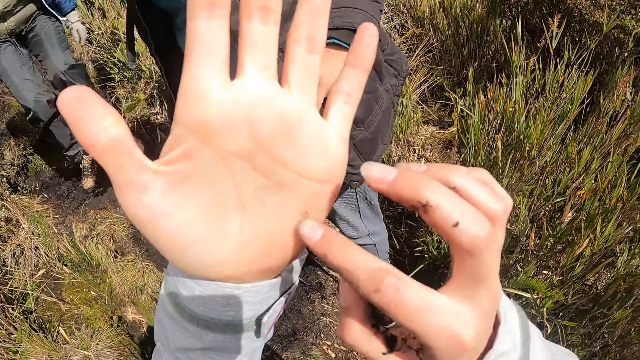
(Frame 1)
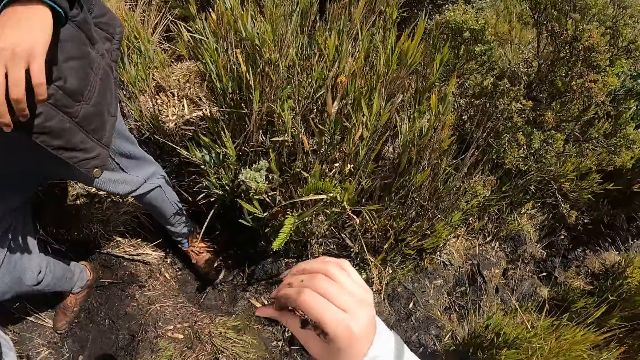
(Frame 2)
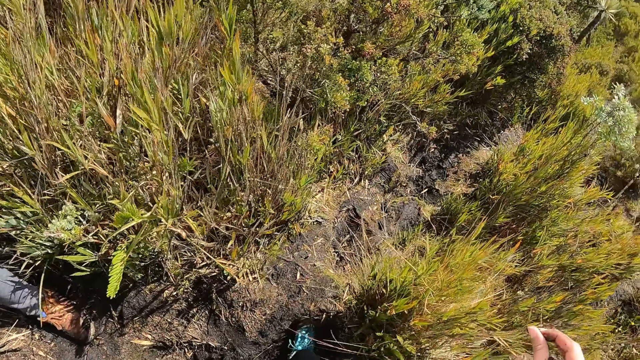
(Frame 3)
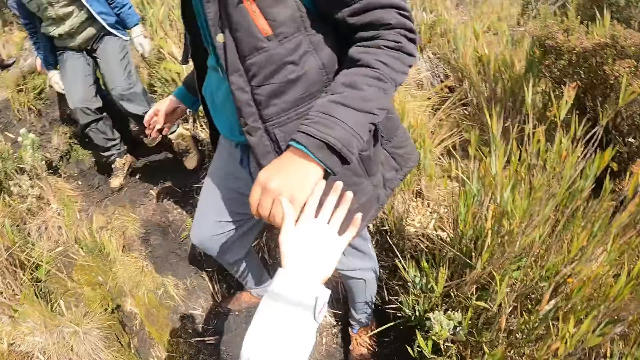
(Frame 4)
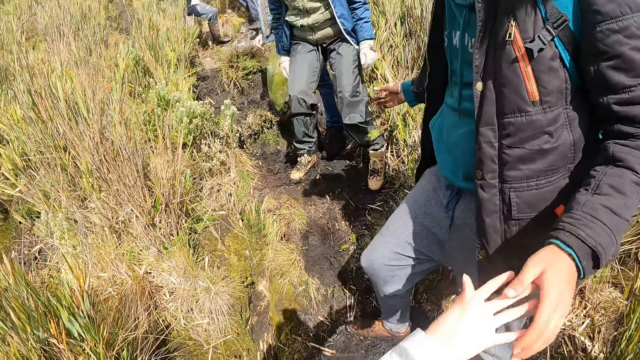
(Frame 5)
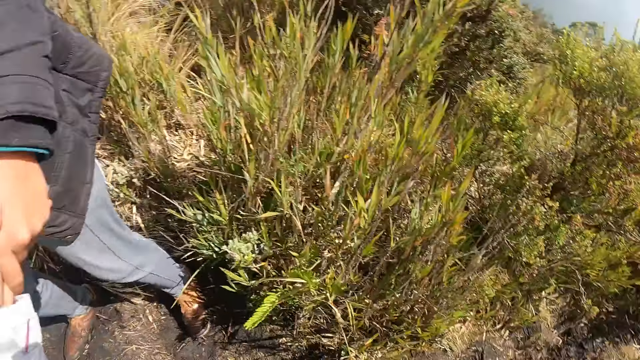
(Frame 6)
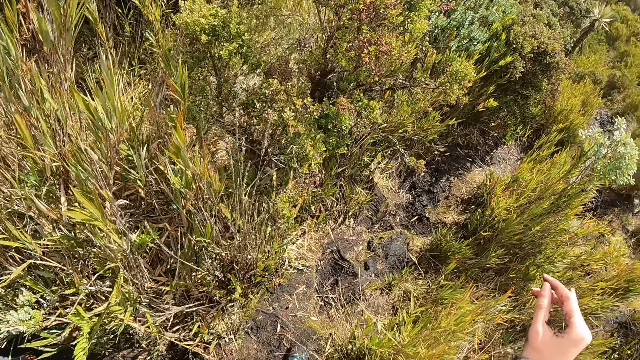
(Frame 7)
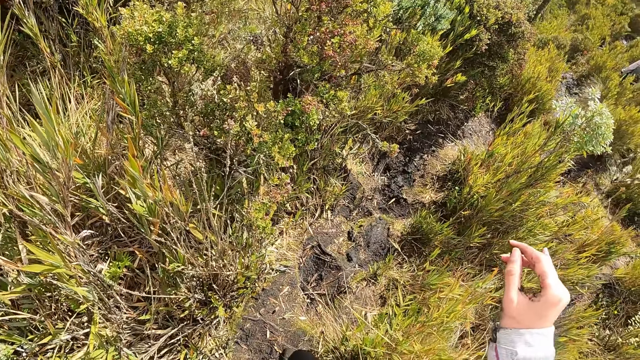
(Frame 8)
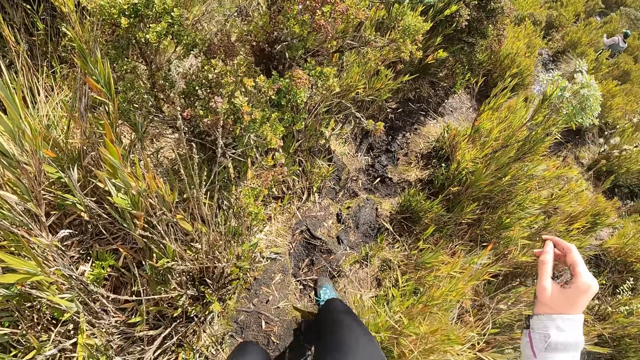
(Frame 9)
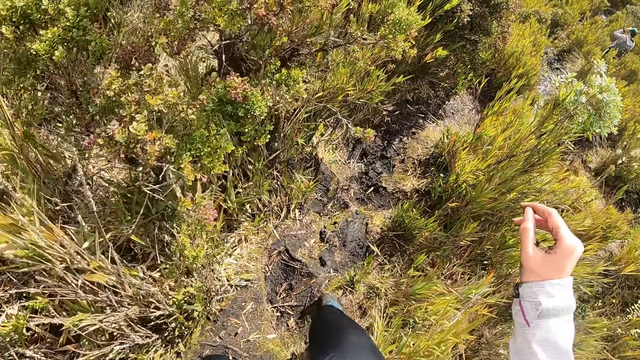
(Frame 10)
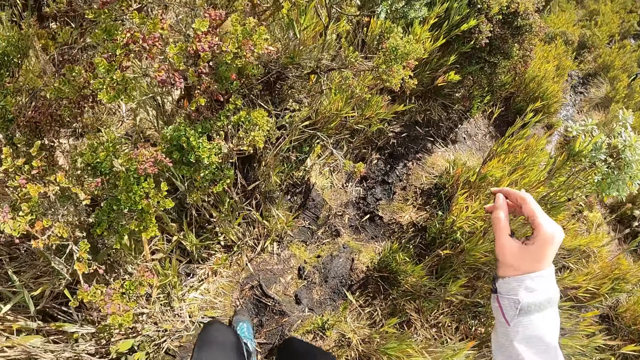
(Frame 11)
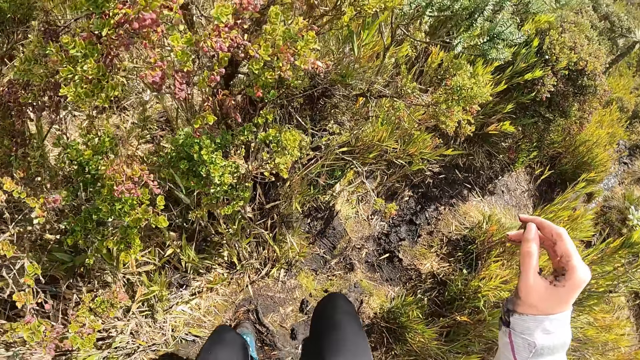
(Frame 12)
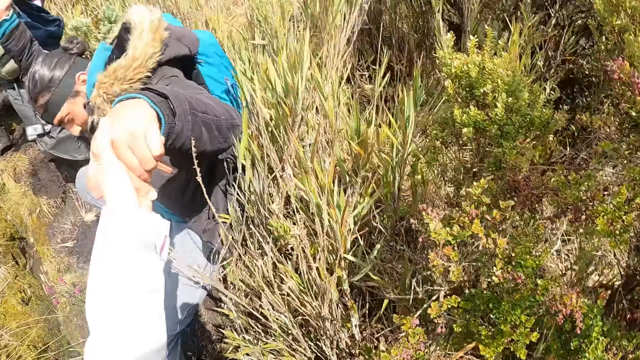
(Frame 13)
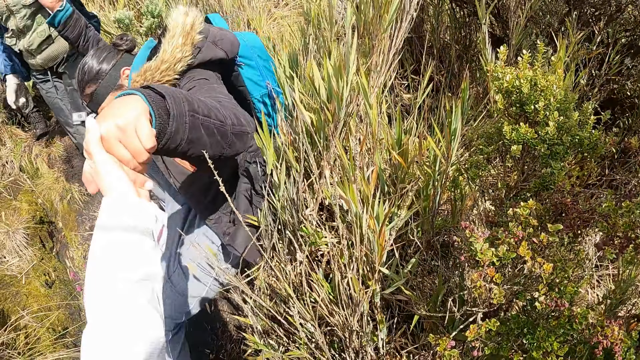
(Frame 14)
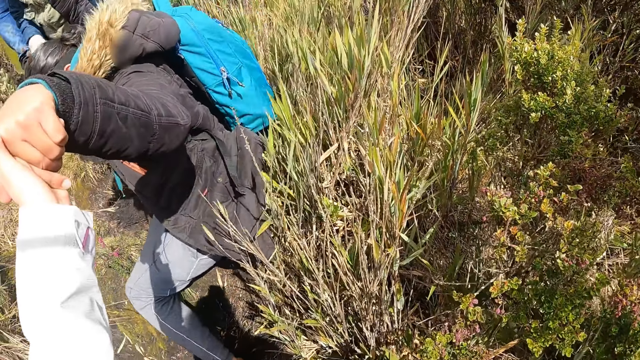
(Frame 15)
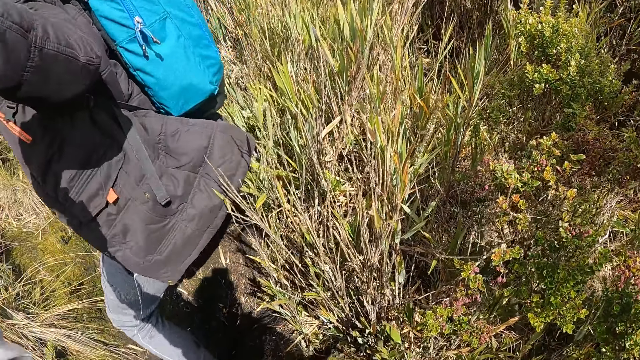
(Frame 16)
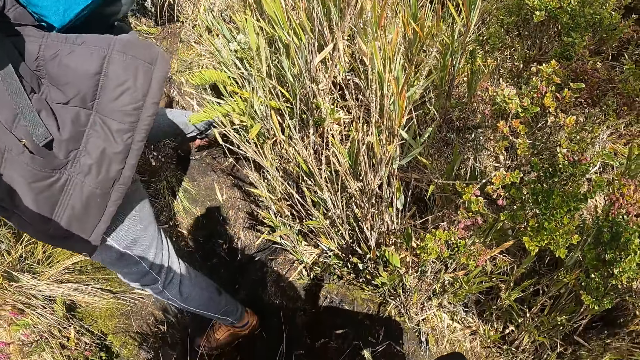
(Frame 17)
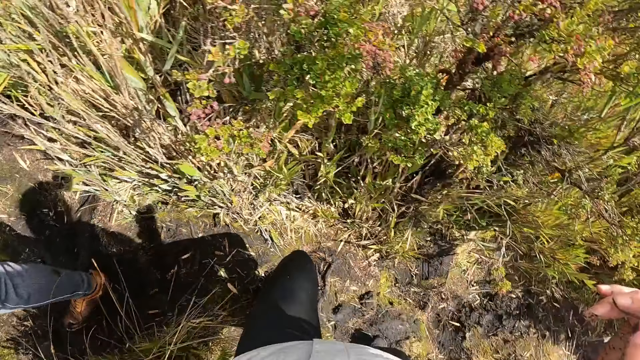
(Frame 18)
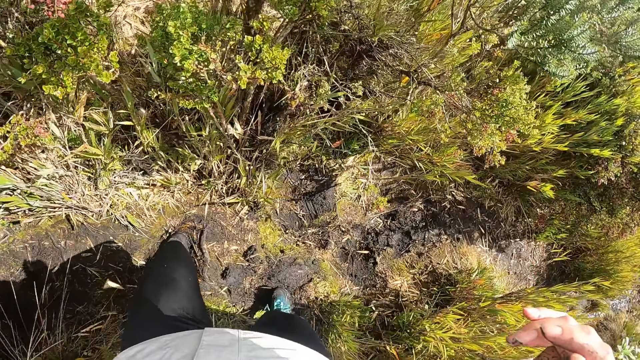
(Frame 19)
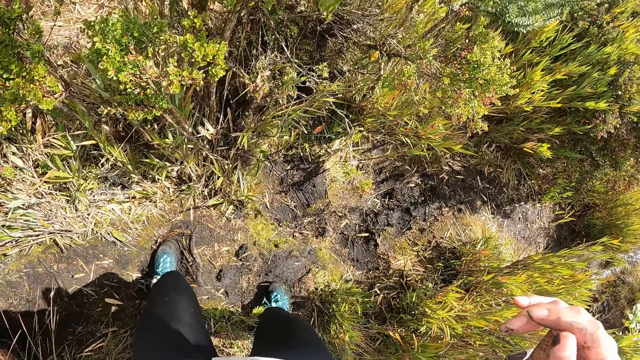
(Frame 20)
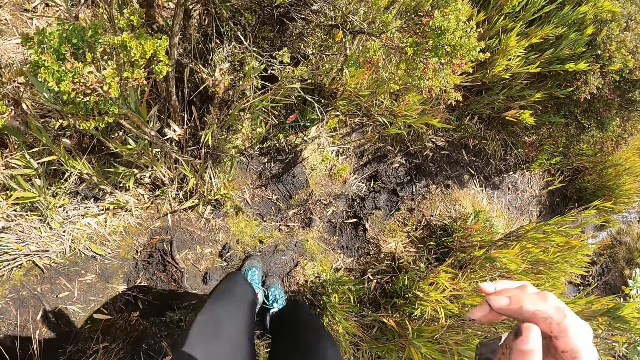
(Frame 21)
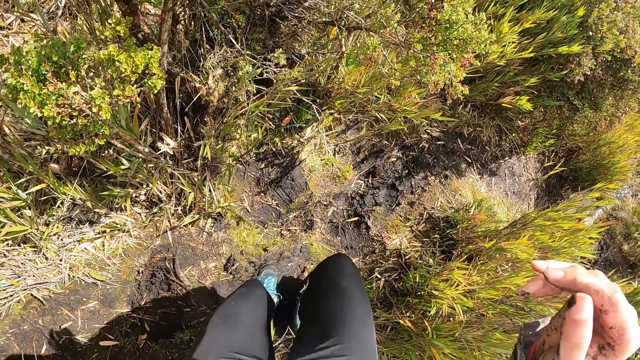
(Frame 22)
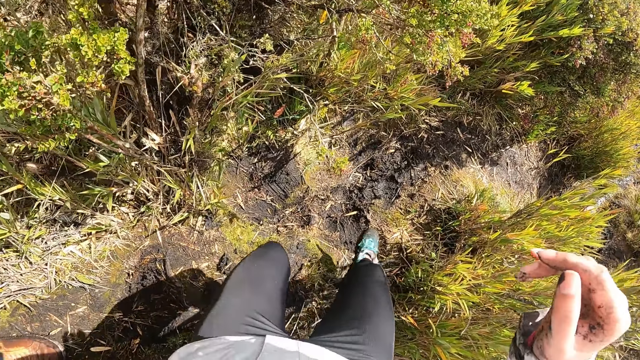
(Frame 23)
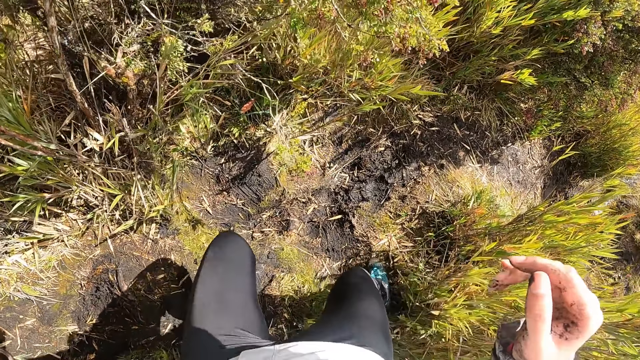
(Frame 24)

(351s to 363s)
The camera wearer grabs the man's left hand with her left hand. She walks.

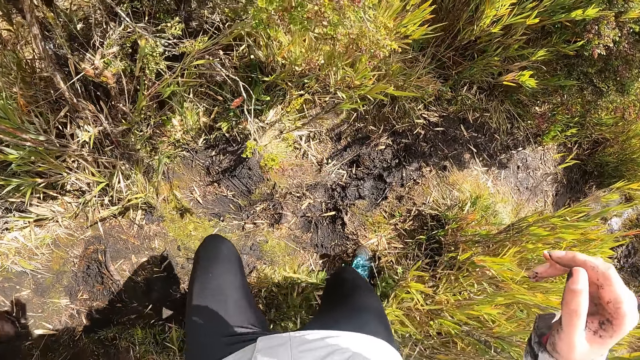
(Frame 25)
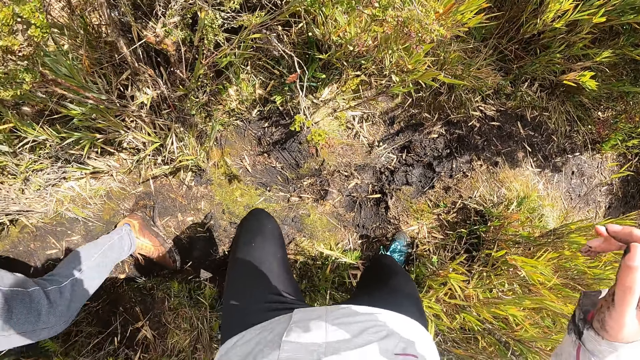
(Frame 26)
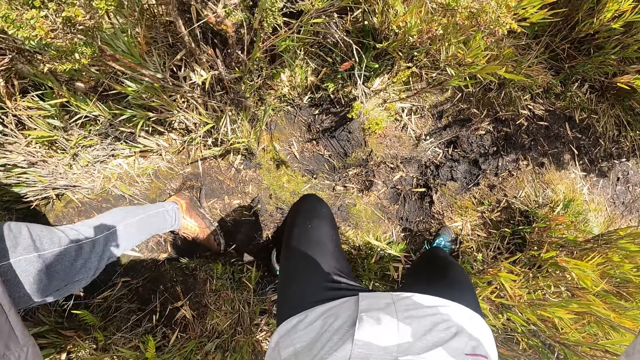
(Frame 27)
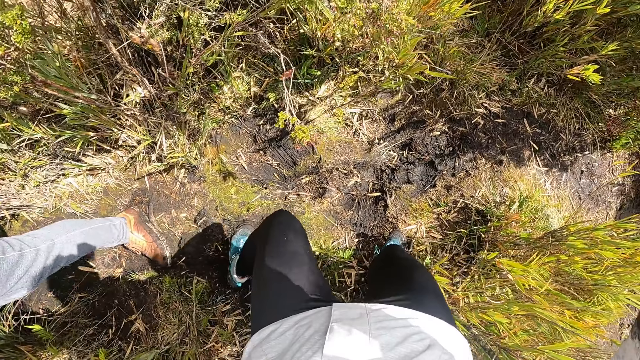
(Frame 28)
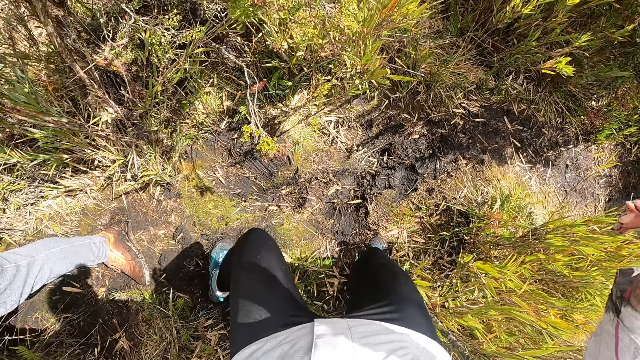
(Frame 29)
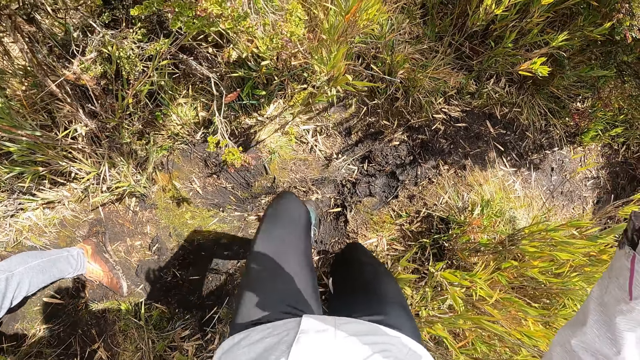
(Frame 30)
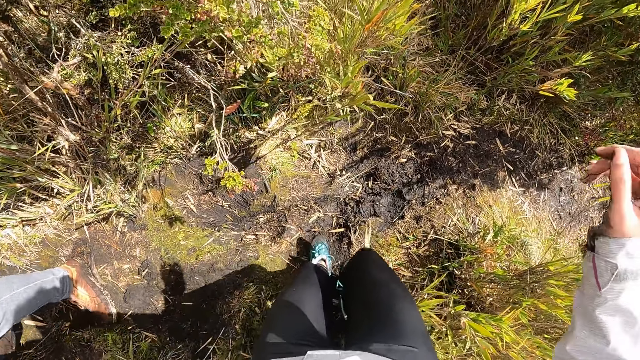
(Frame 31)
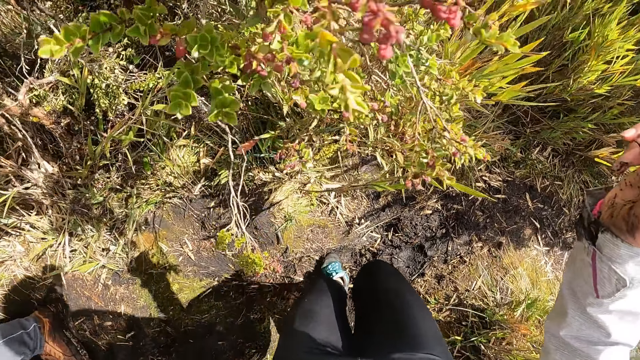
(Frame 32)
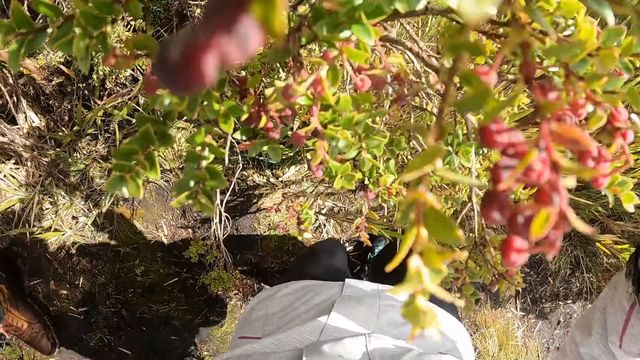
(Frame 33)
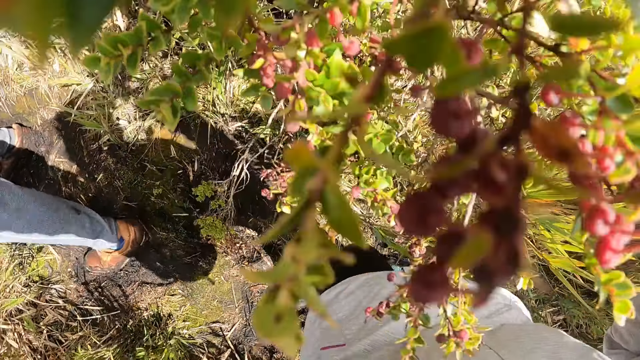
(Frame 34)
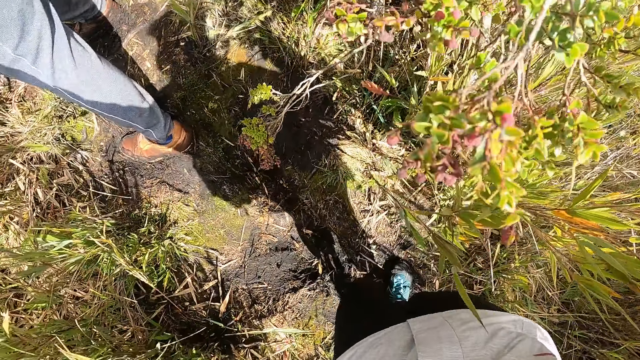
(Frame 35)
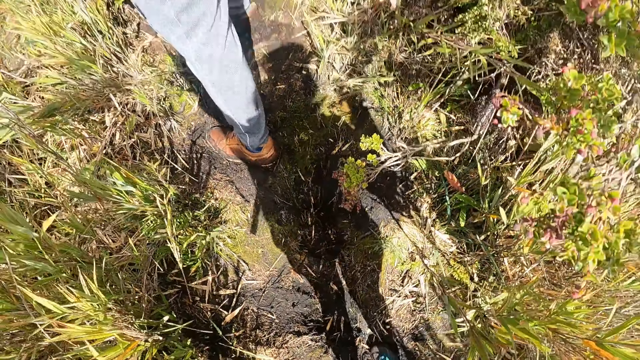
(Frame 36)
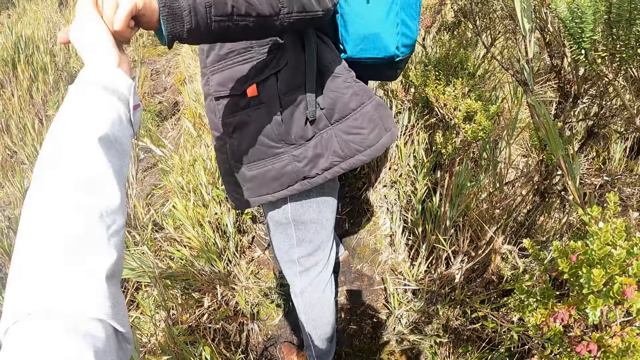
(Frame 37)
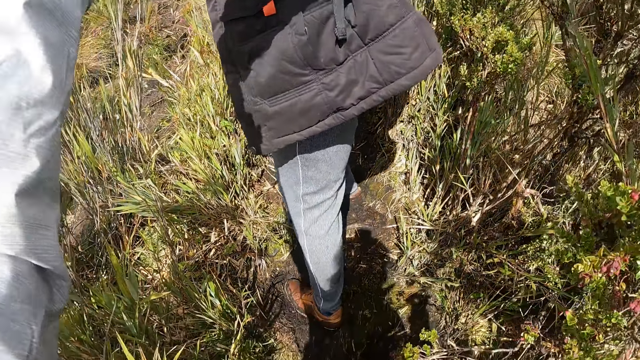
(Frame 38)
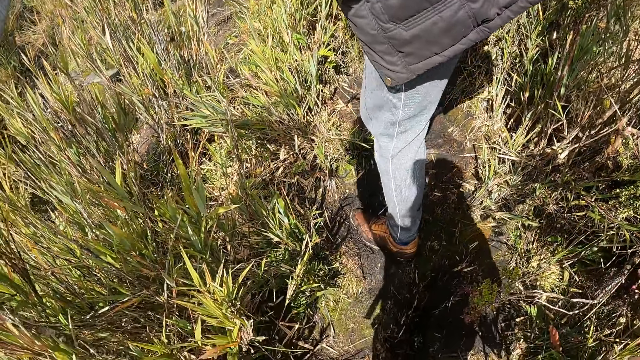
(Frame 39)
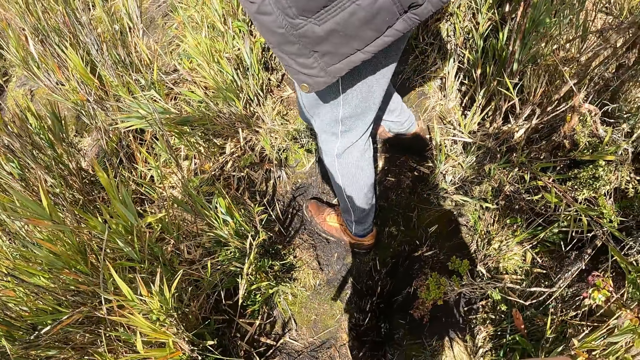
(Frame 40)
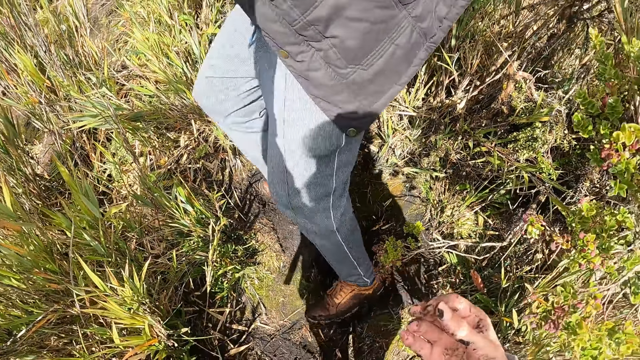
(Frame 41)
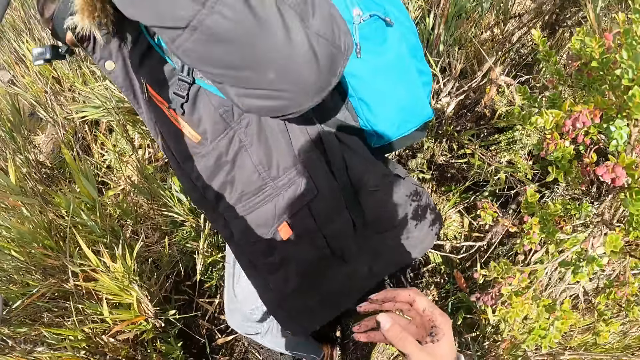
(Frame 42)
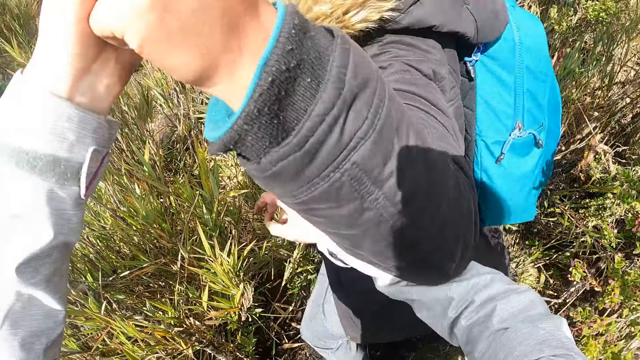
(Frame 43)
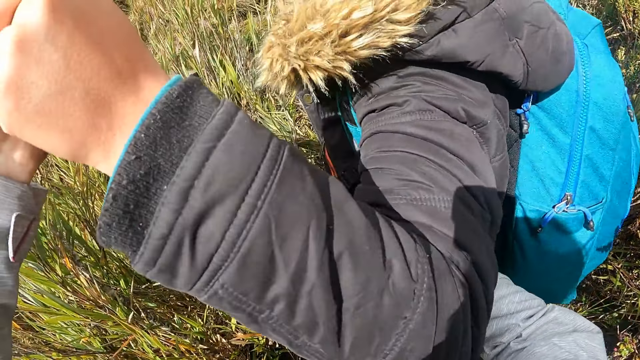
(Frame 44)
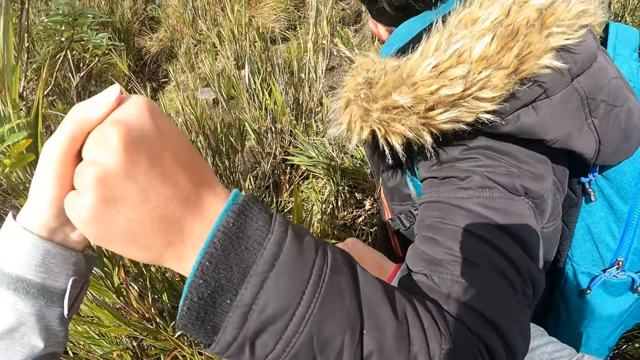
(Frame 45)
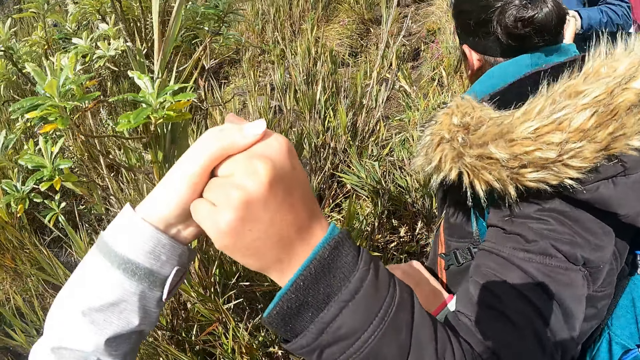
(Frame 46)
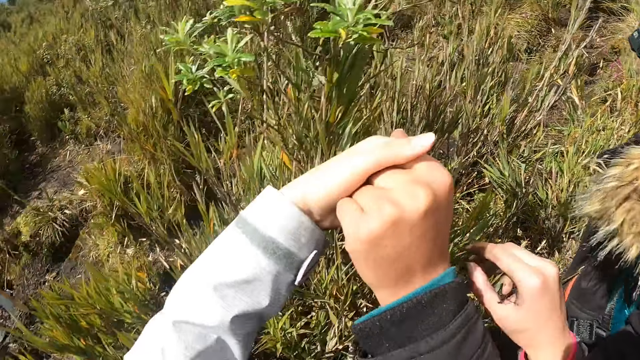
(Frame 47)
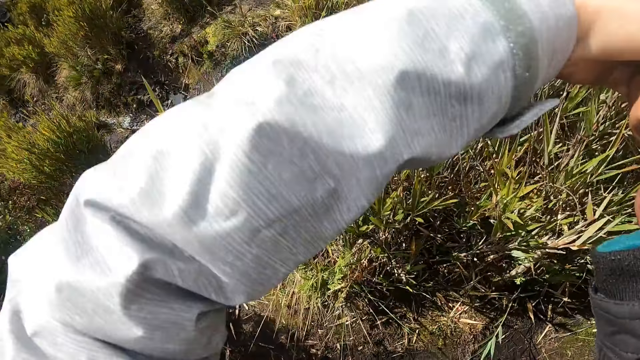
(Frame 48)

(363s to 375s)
The man slips on muddy ground. The camera wearer supports the man's left hand with her right hand.
